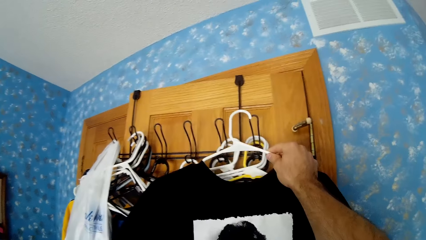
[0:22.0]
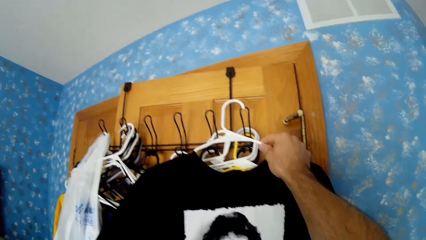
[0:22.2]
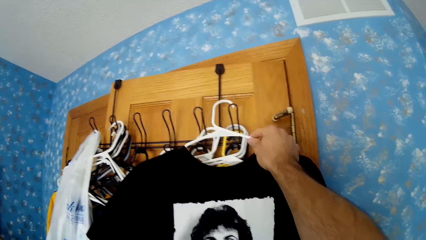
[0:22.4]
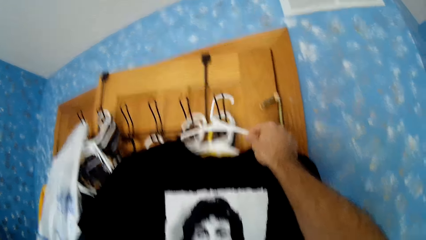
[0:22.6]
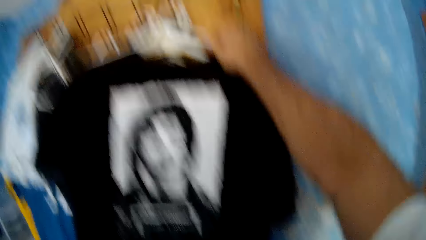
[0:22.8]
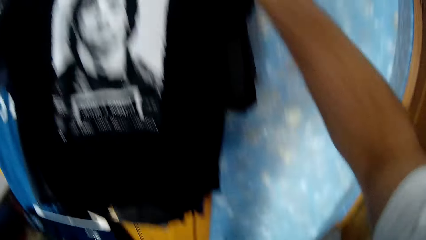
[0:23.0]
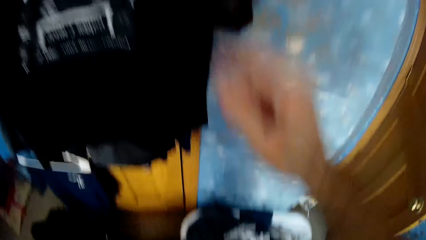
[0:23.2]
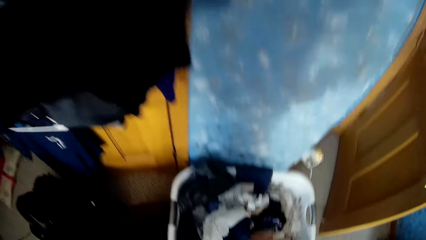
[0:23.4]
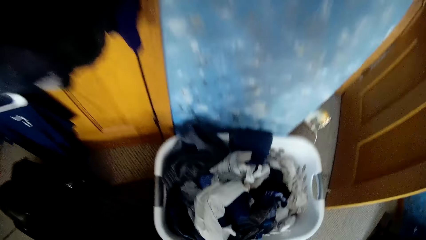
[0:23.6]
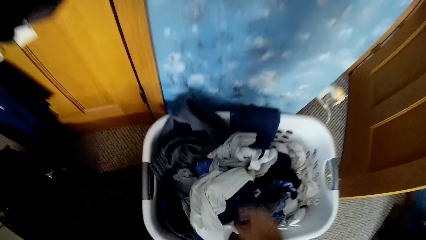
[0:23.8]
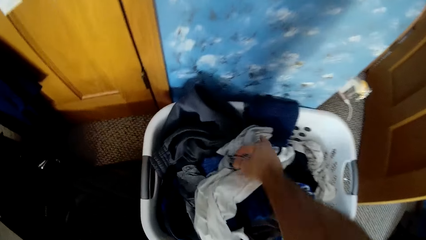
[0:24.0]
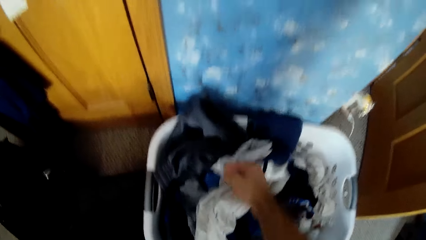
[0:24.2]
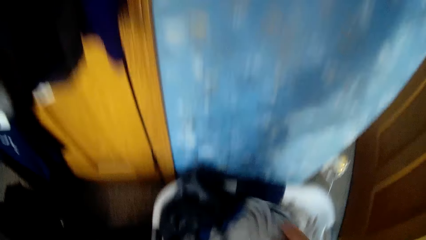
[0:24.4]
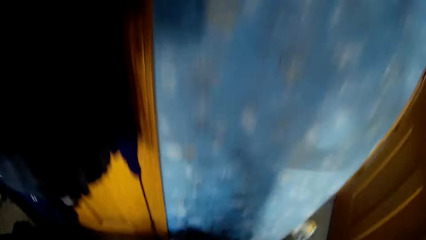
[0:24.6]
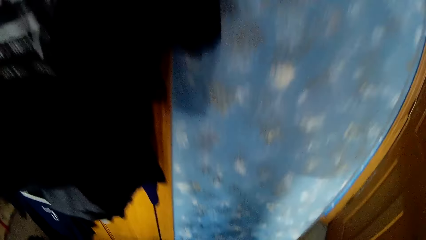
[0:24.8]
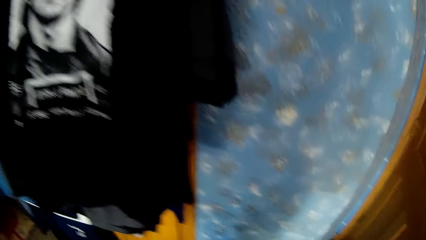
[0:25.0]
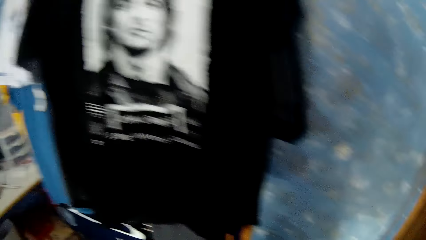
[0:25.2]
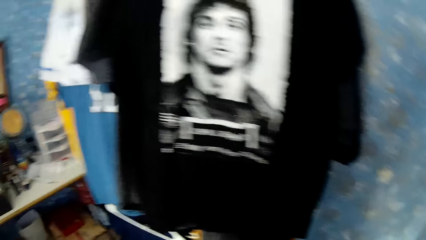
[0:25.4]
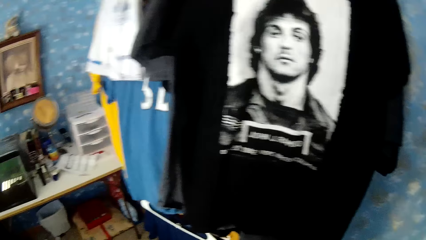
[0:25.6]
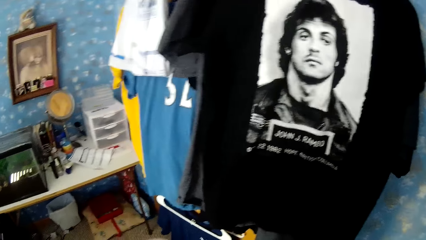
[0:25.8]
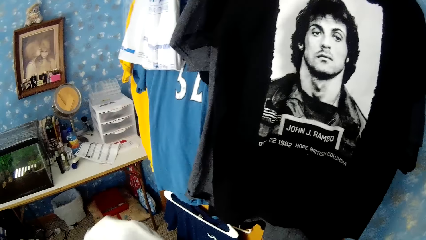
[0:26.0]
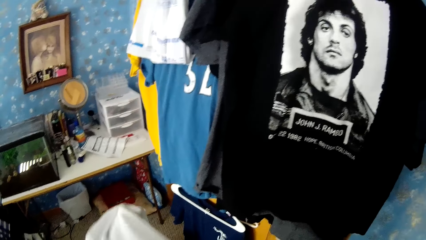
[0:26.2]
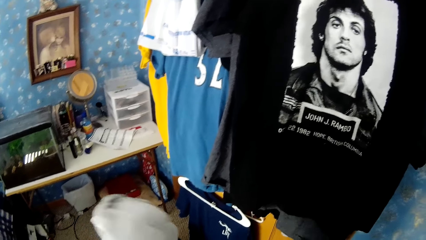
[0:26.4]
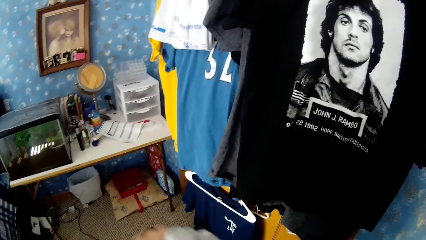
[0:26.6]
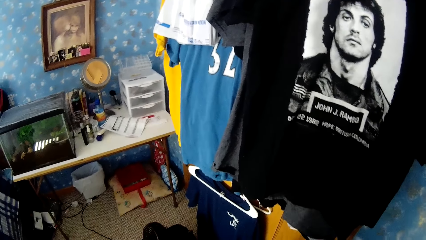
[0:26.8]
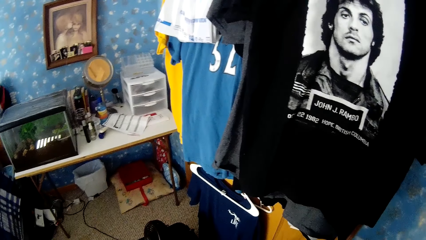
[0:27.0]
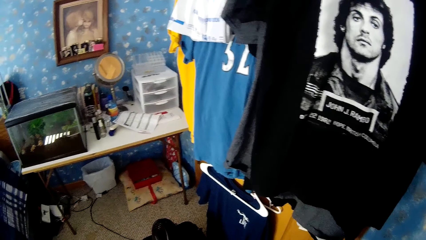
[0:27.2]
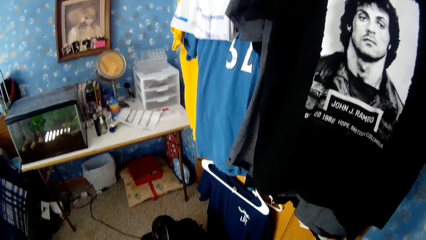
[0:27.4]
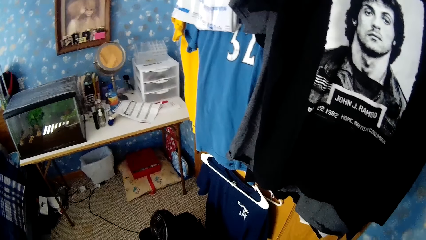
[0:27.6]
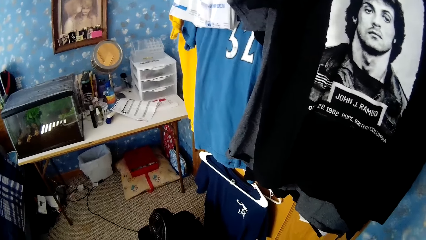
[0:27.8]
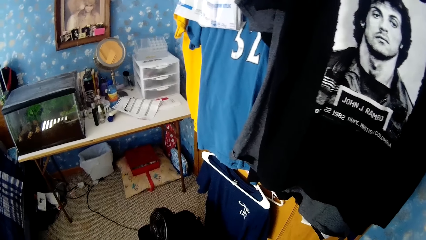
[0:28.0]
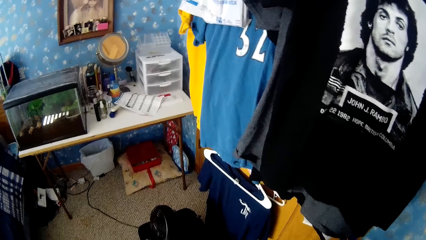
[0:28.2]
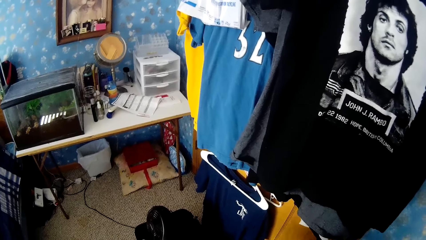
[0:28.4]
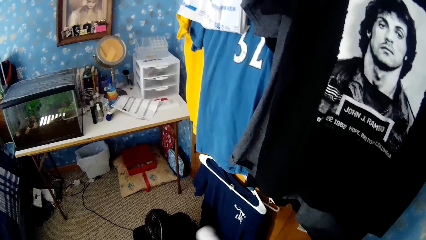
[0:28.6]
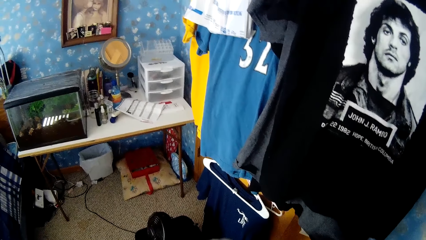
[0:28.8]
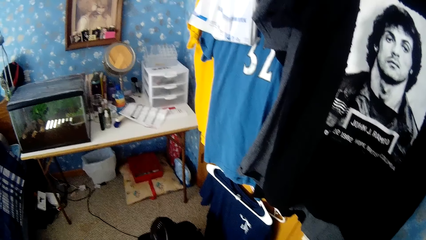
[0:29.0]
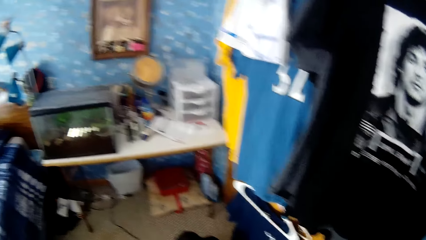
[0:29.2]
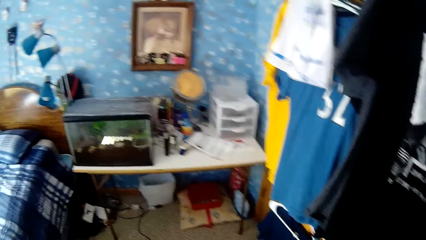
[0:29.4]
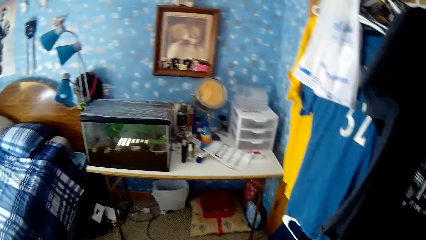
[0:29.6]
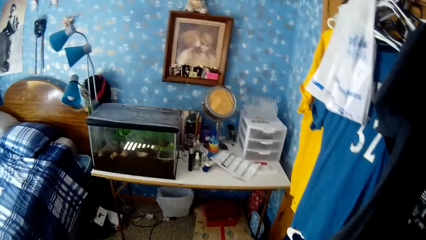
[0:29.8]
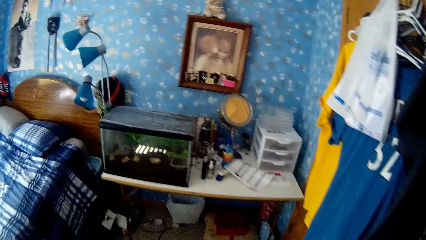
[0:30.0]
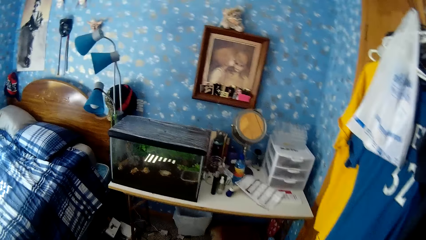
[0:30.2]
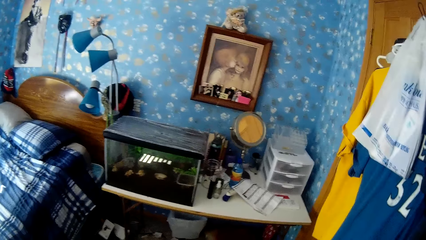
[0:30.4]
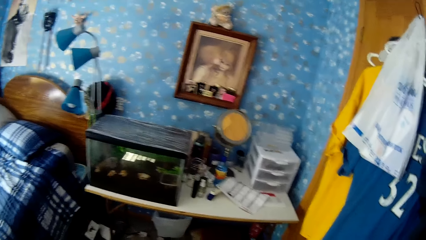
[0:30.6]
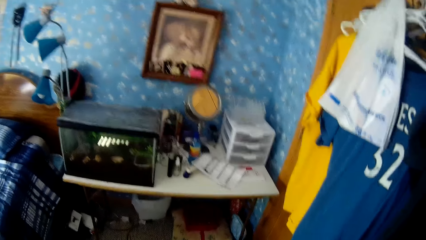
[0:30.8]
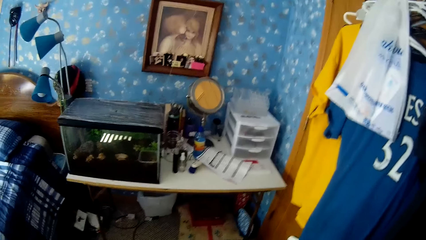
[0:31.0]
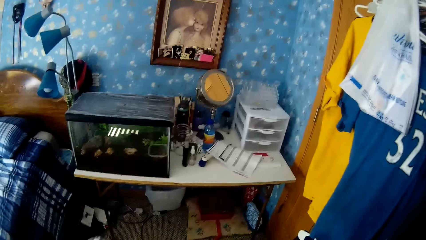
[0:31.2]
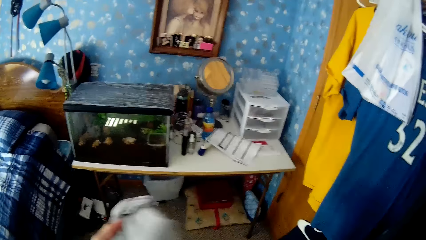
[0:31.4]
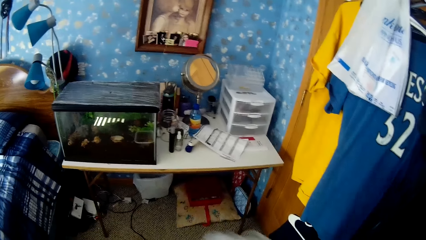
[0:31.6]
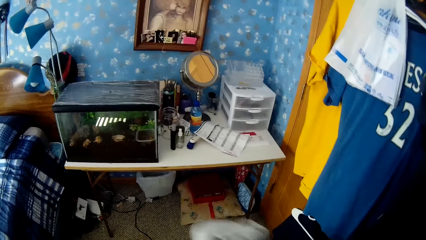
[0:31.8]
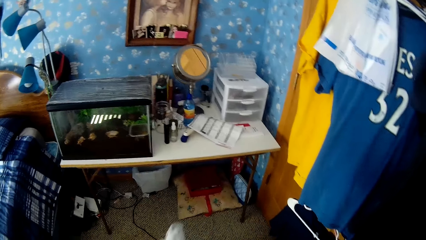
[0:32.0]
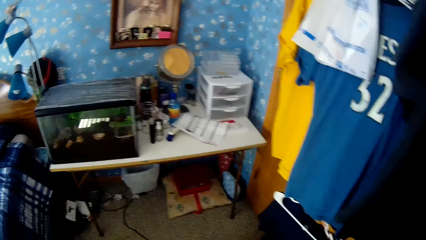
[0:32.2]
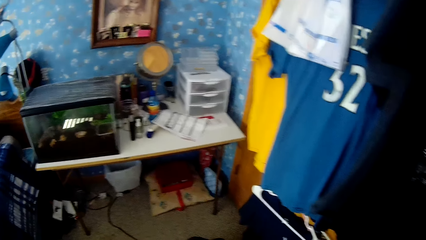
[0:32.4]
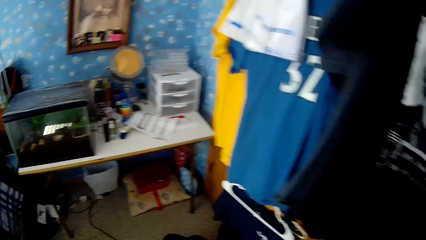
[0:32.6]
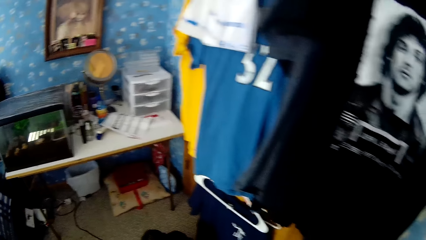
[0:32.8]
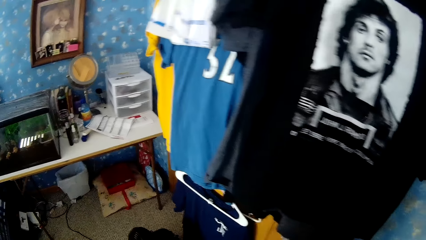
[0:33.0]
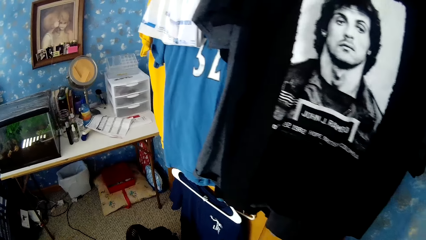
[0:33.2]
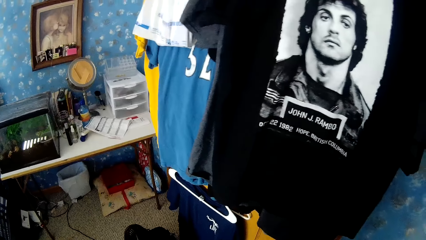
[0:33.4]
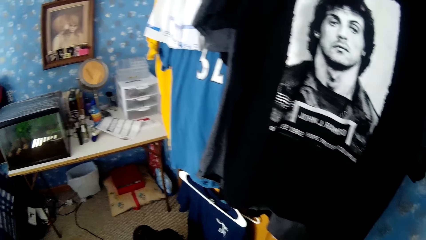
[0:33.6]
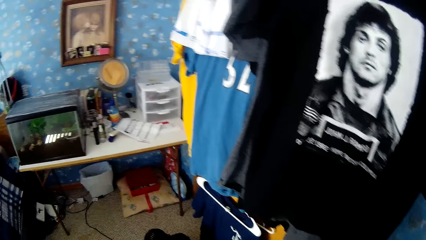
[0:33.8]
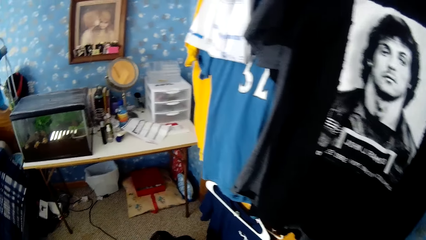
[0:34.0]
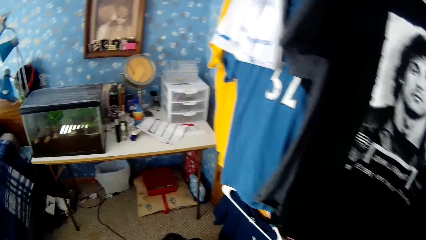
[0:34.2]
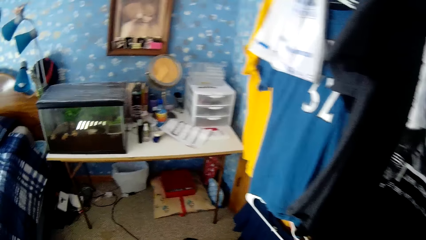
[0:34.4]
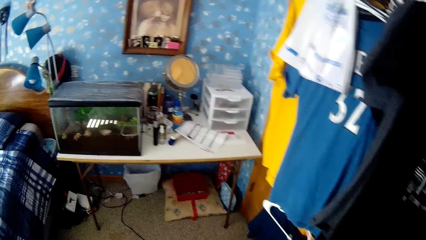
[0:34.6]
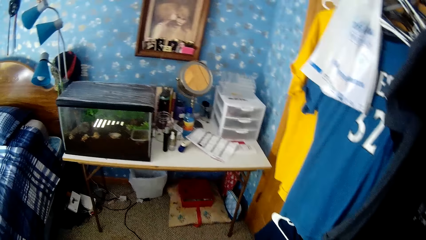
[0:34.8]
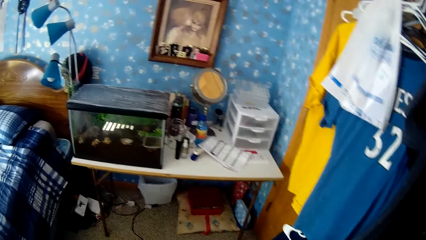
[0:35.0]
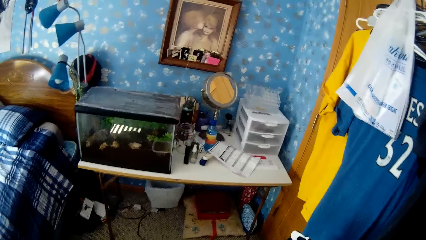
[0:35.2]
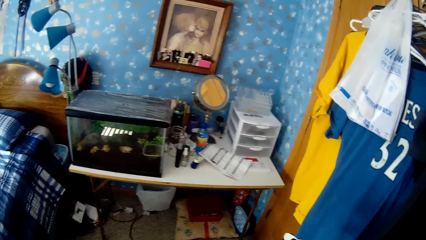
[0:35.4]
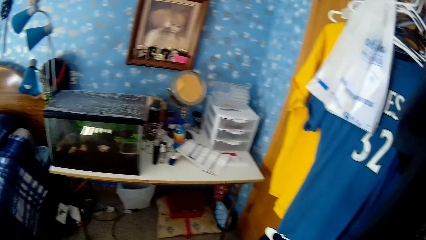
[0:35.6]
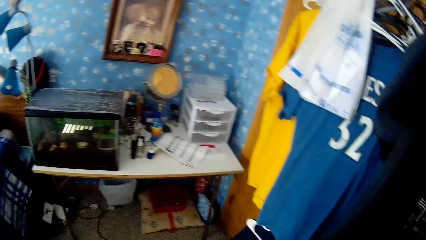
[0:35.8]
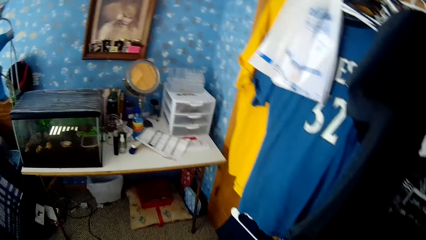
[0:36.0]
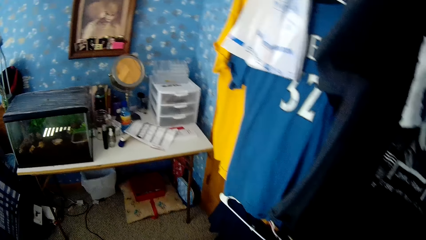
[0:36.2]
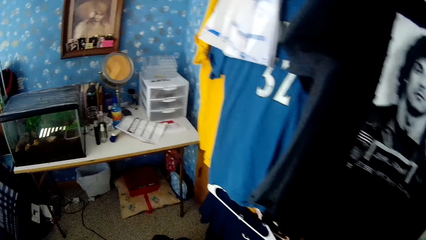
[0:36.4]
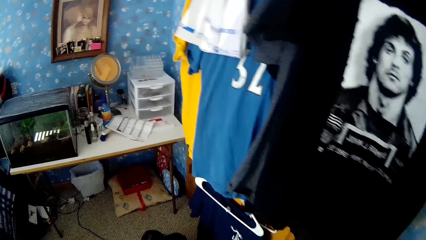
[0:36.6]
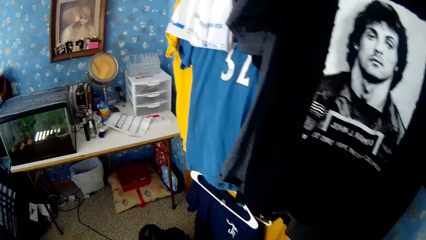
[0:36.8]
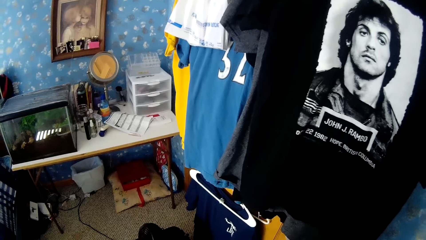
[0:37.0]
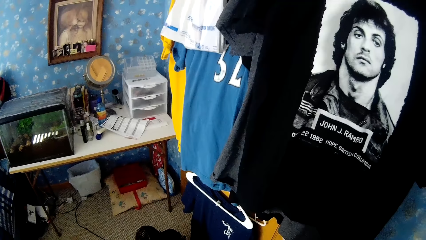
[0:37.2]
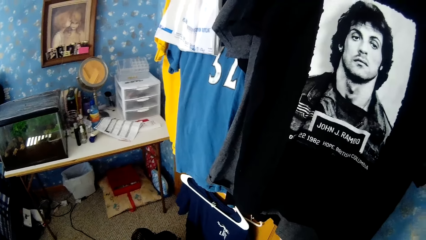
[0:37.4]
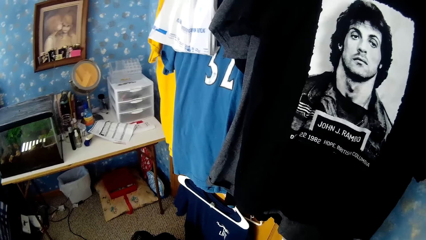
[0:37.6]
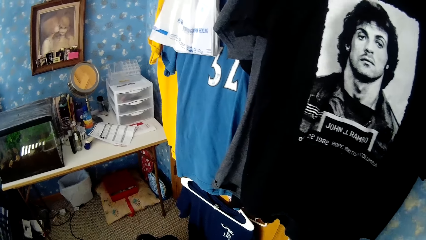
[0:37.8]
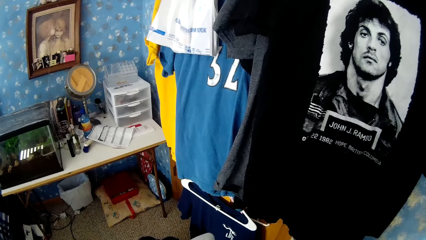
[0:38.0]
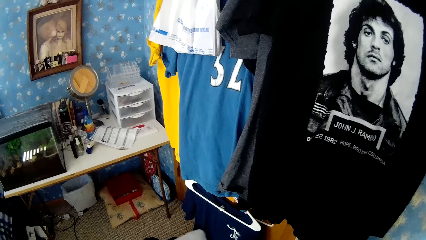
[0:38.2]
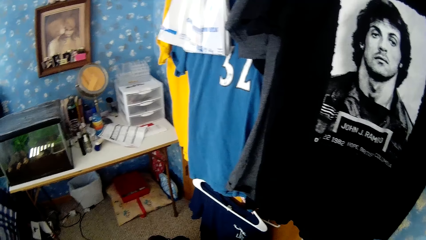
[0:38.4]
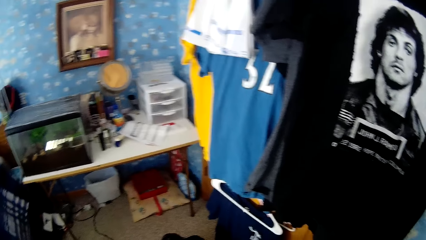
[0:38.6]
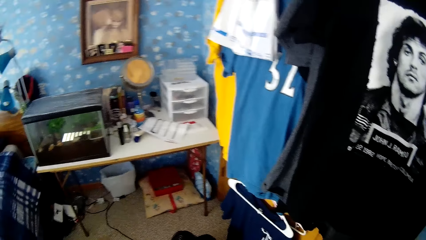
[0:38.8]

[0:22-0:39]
The camera wearer hangs a cloth on the hanging rack. They pick up a cloth from the laundry basket. They fold the cloth with both hands. They stare at the table. They look around.
